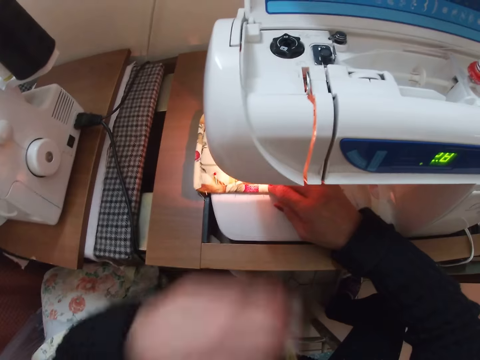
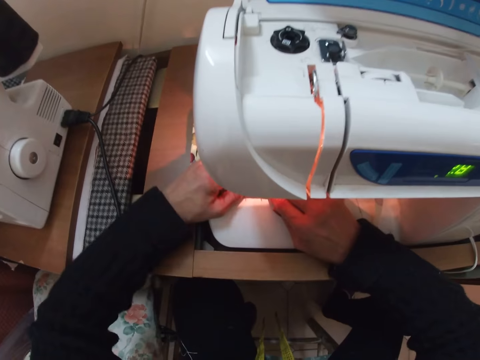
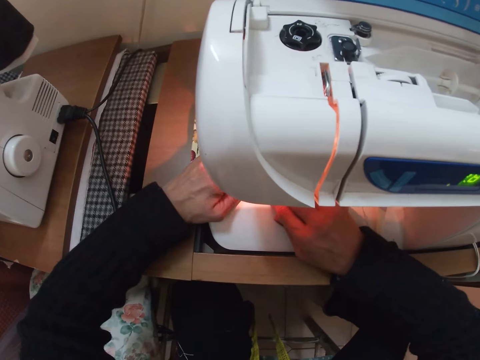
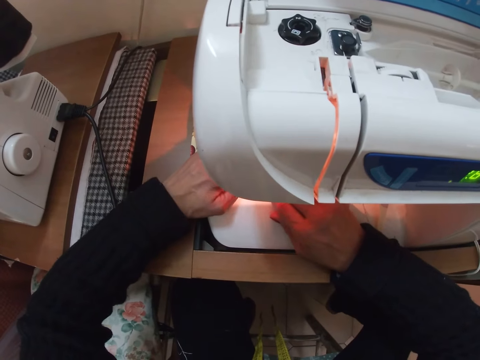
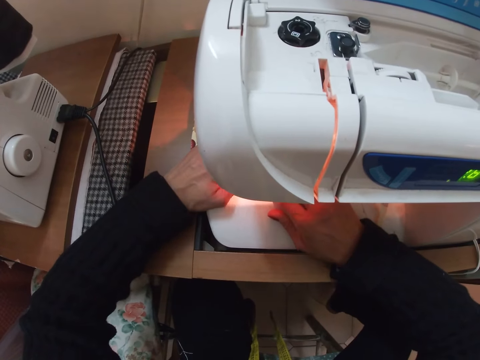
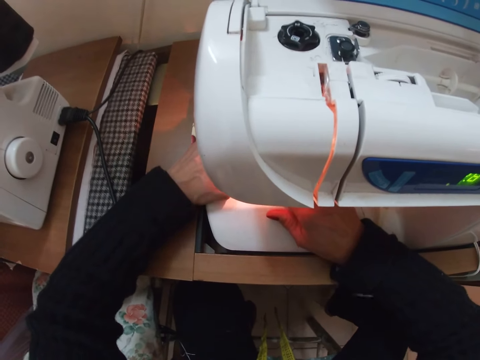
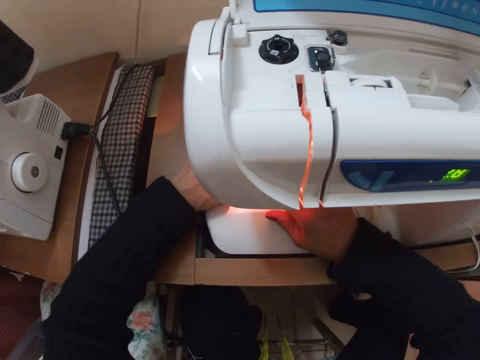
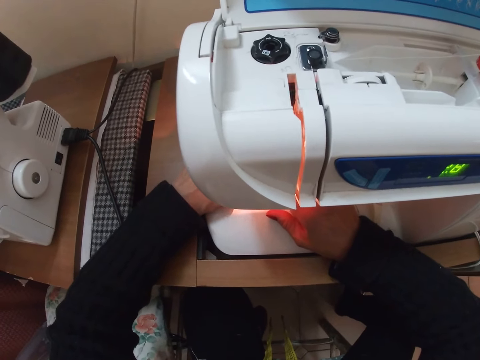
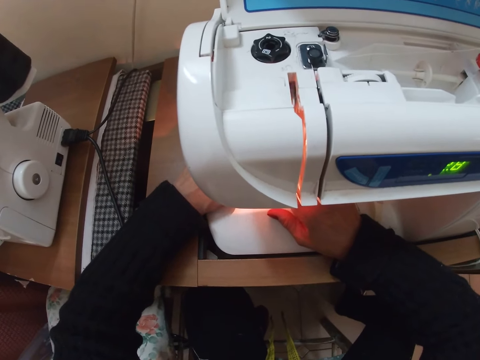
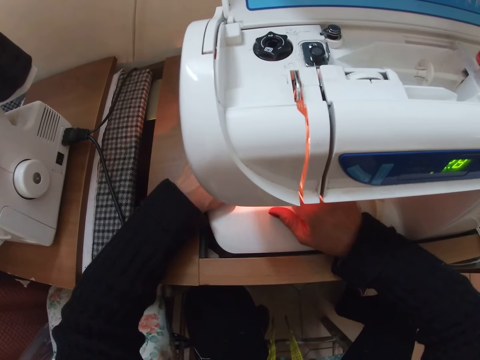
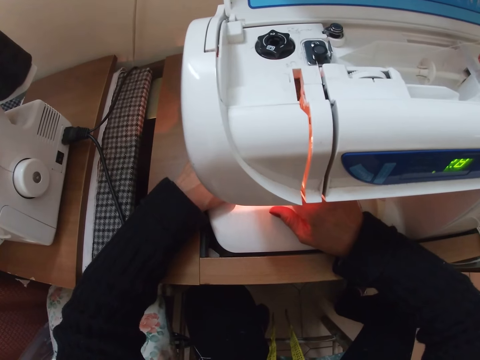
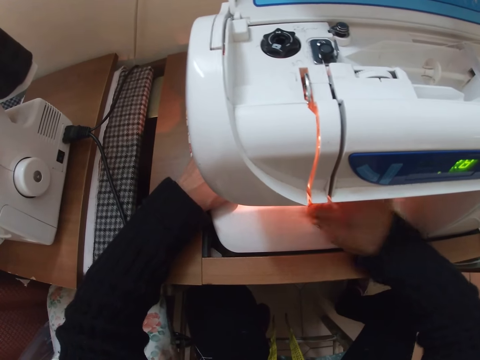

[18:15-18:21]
The camera wearer touches her face. She sews a piece of cloth.

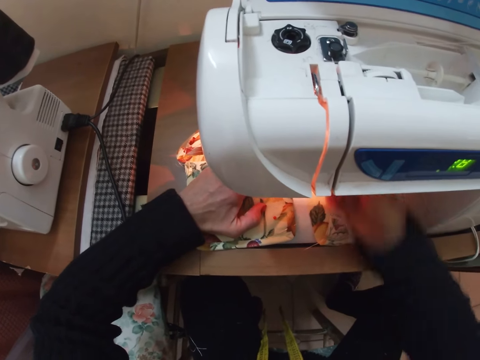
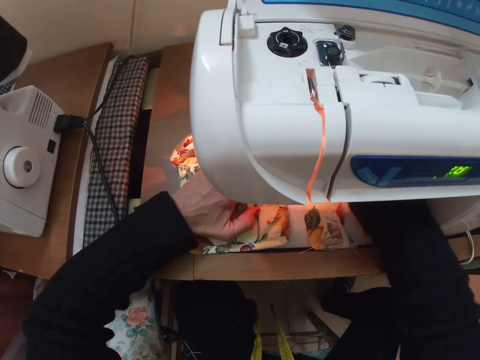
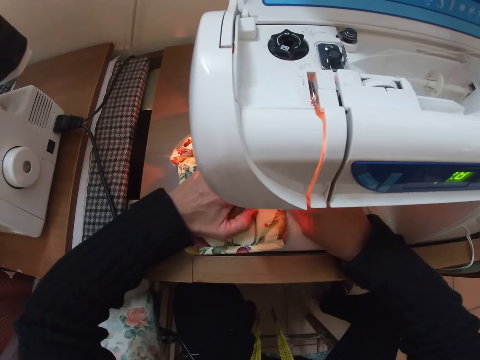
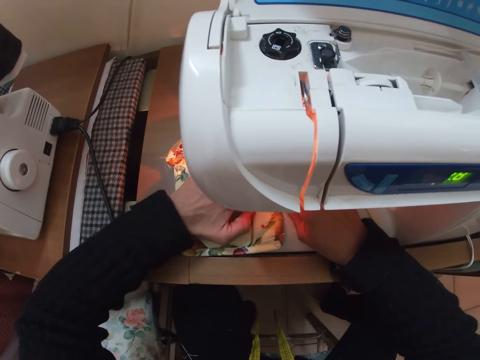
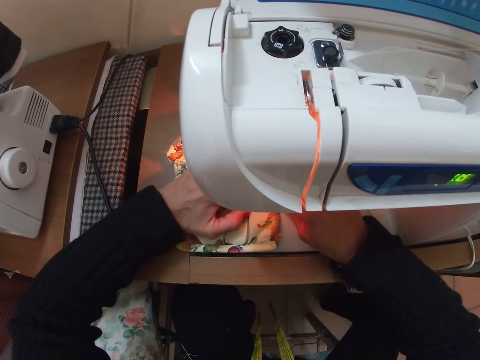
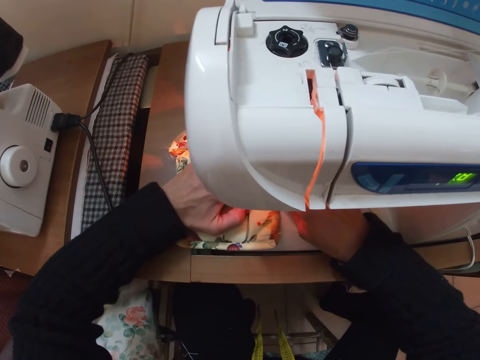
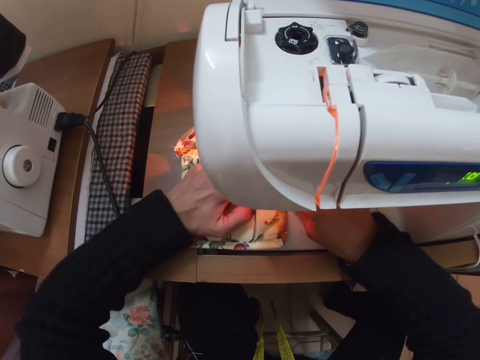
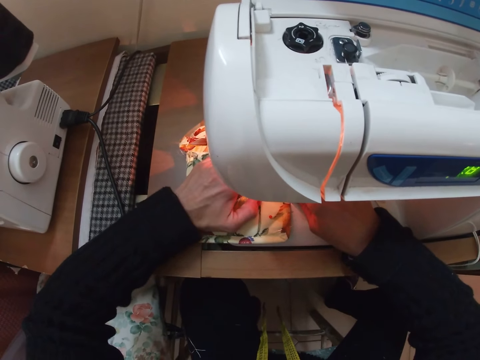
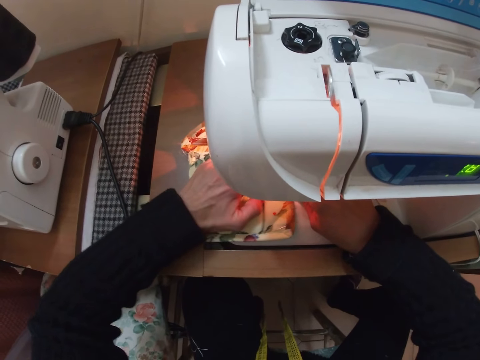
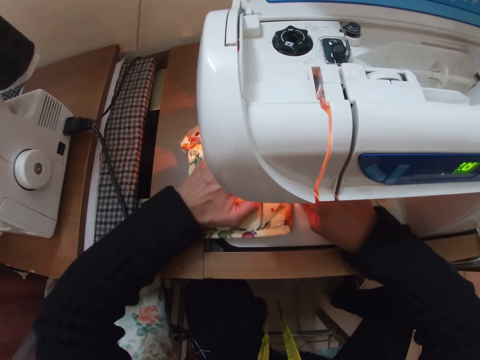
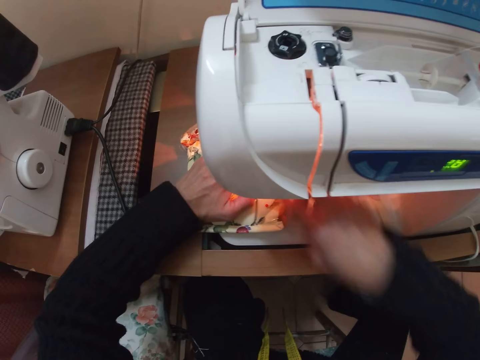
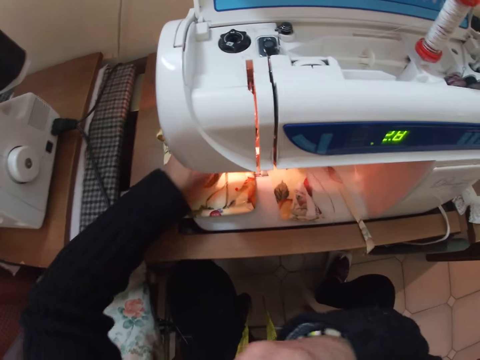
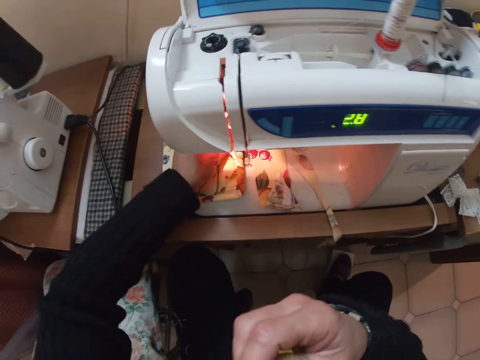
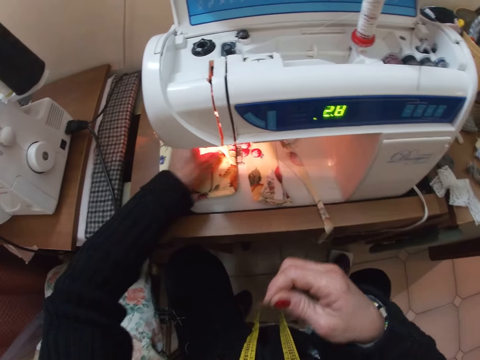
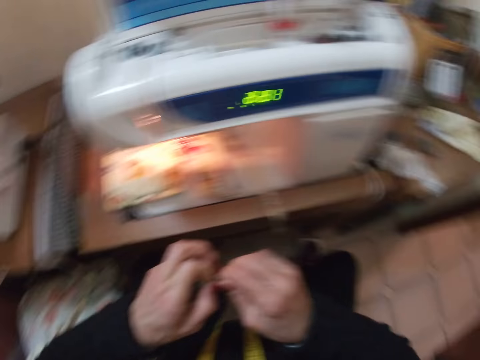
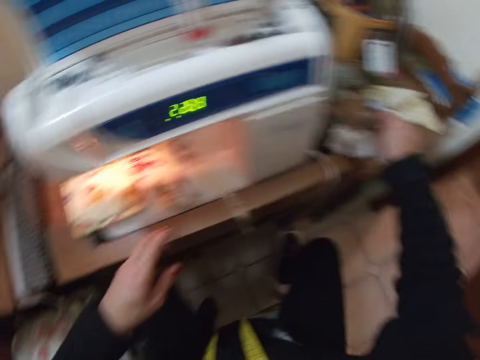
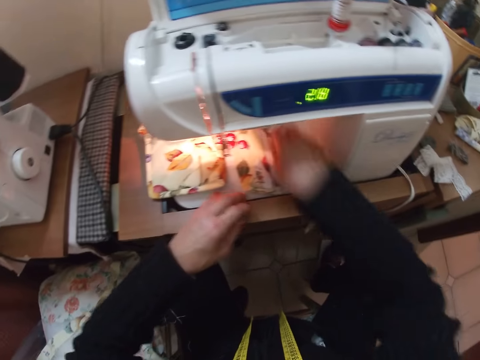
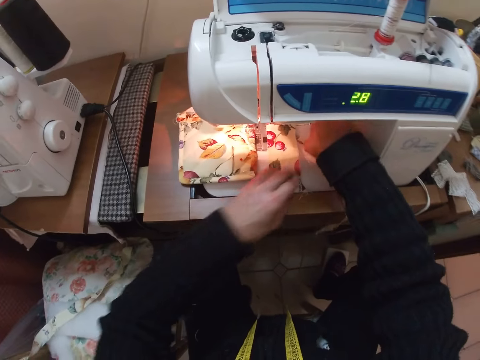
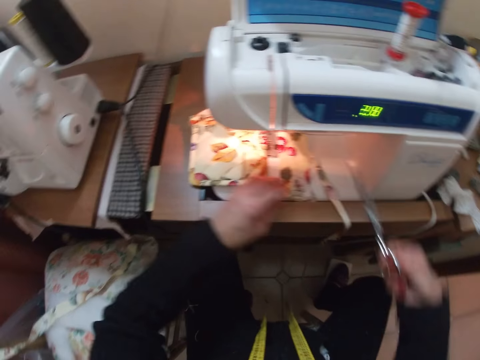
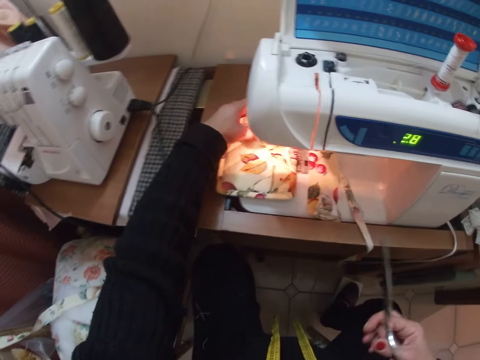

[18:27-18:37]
The camera wearer adjusts the cloth with her hands. She holds an adjusting screw. She sews the cloth with the sewing machine. She touches her body with her right hand. She raises her right hand. She holds a needle or thread with both hands. She drops the needle on the sewing table. She picks up a pair of scissors from the sewing machine with her right hand.

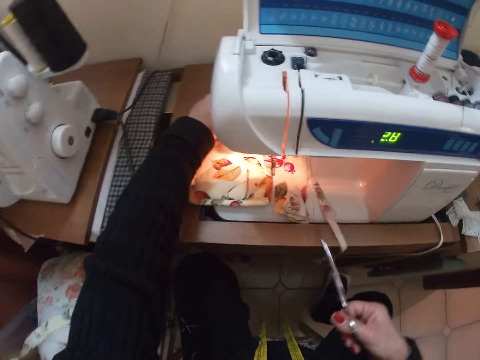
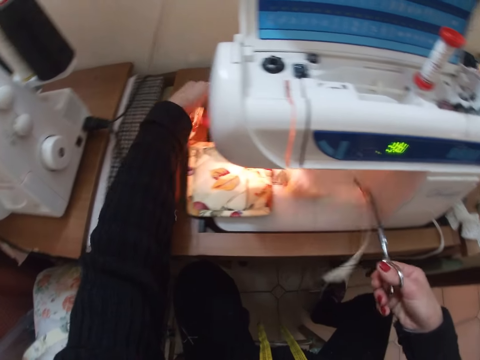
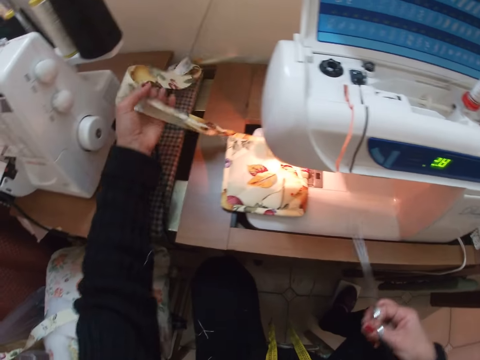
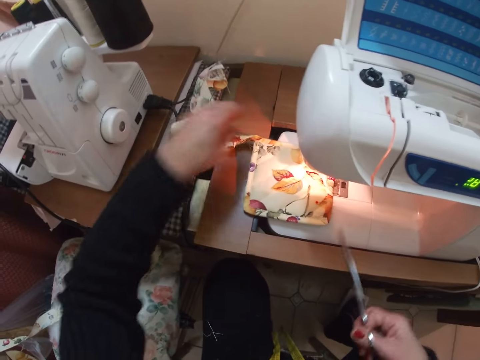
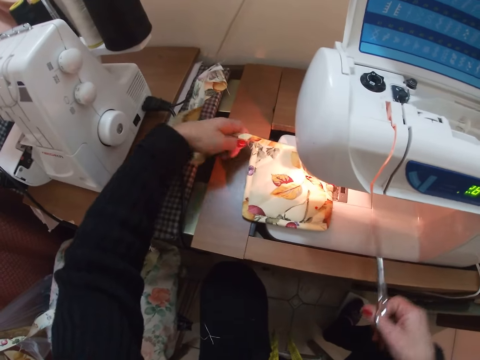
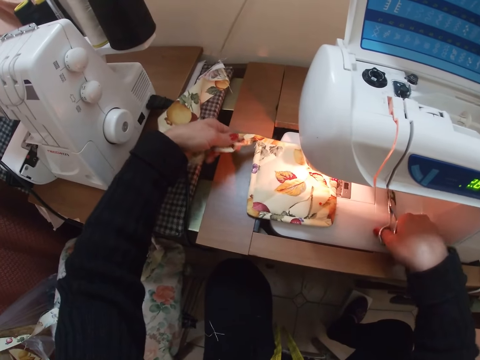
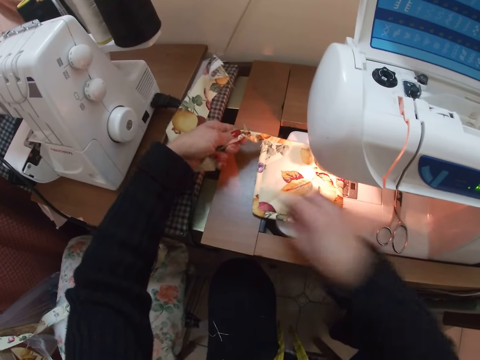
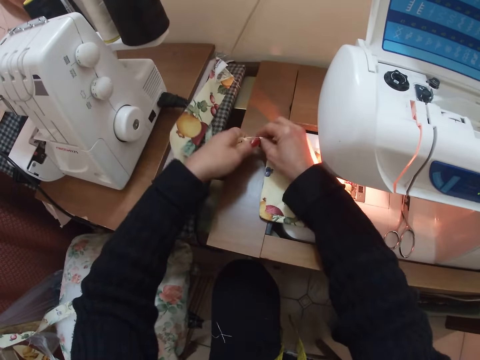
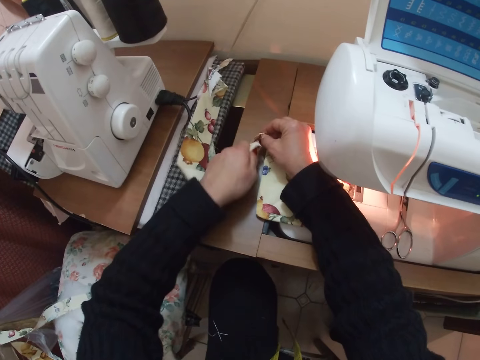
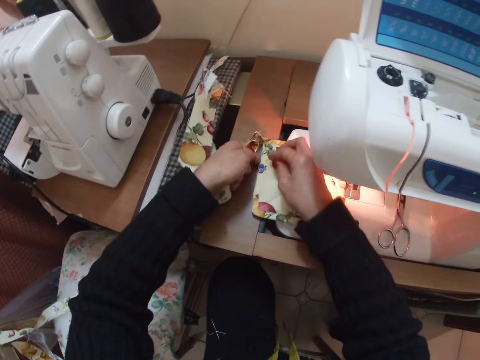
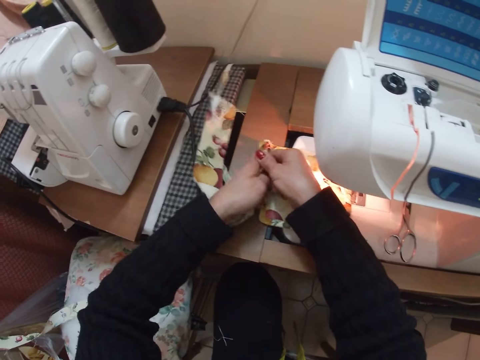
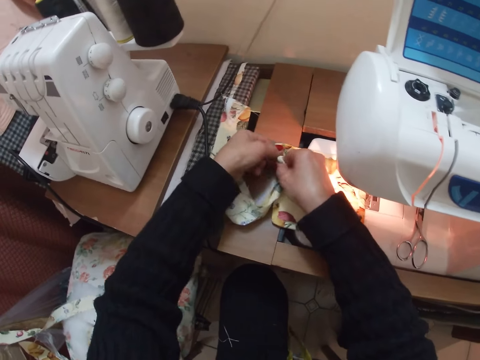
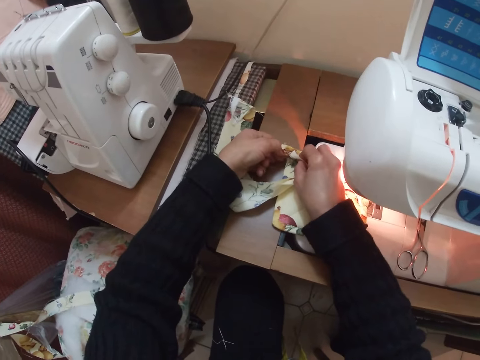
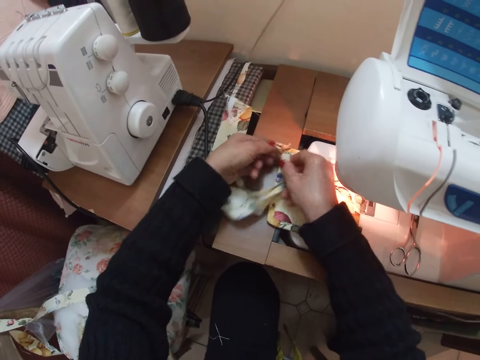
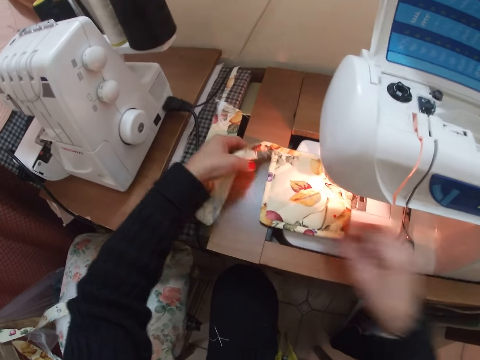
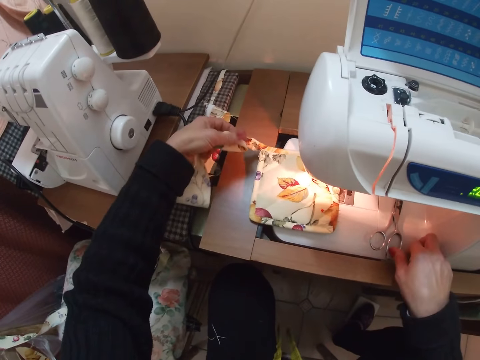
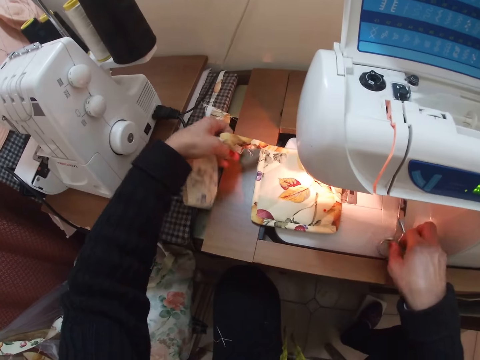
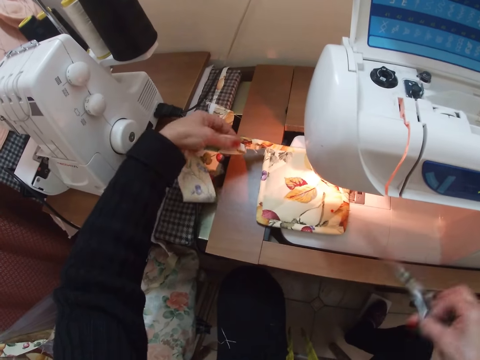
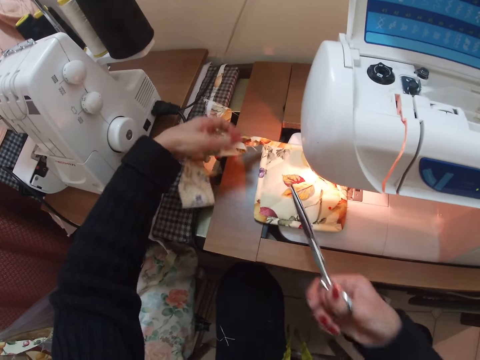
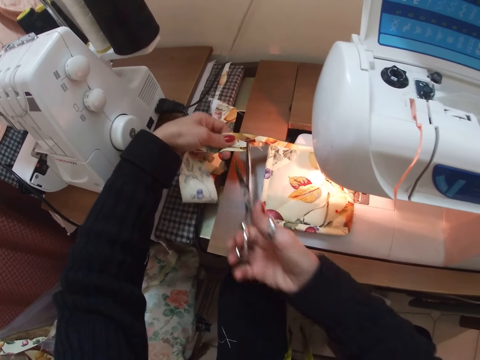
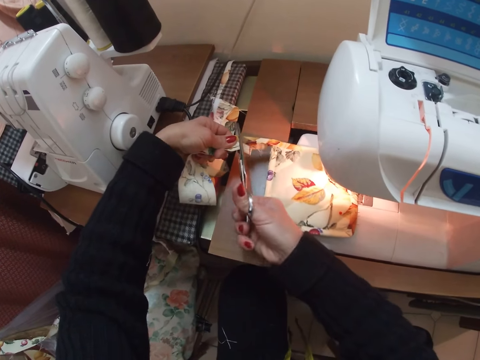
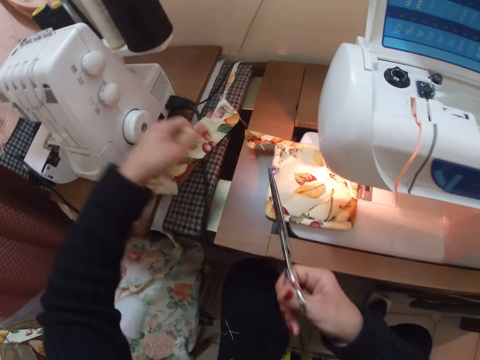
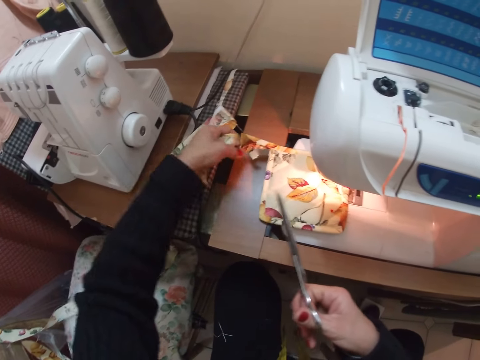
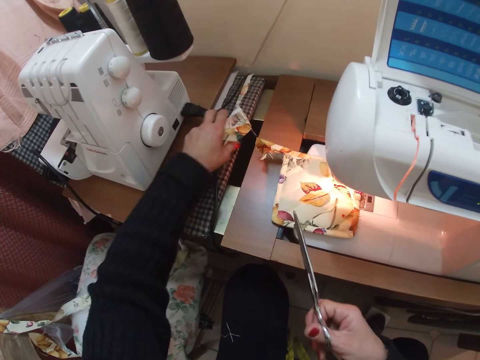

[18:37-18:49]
The camera wearer grabs a part of the cloth with her left hand. She drops the scissors on the sewing machine. She winds the part of the cloth with her hands. She holds the piece of cloth with both hands. She picks up the scissors with her right hand. She cuts the cloth with the scissors.
